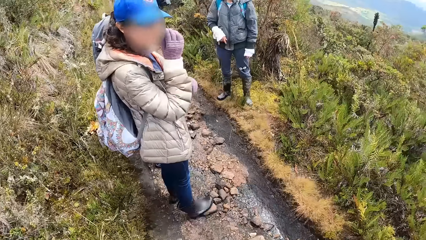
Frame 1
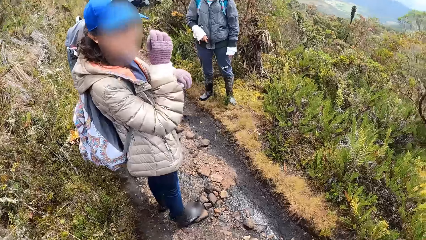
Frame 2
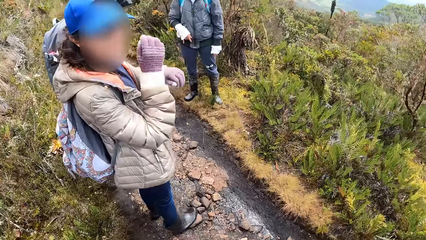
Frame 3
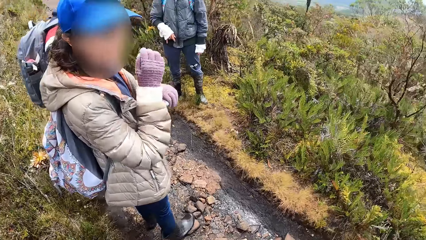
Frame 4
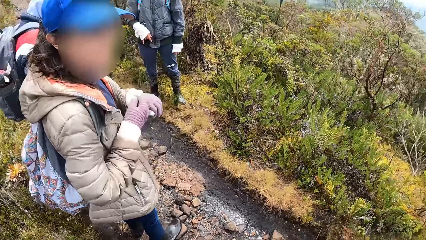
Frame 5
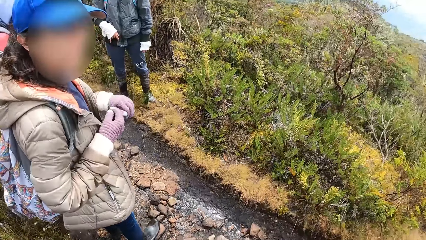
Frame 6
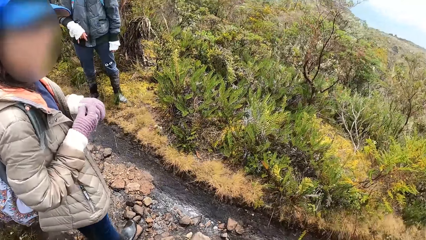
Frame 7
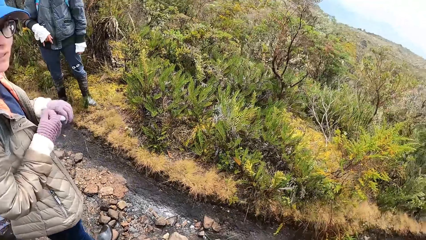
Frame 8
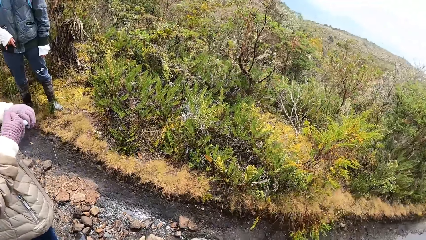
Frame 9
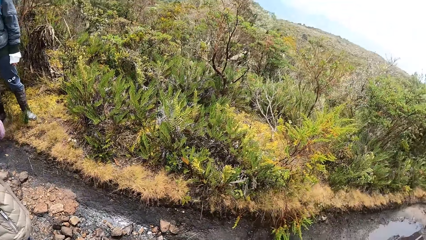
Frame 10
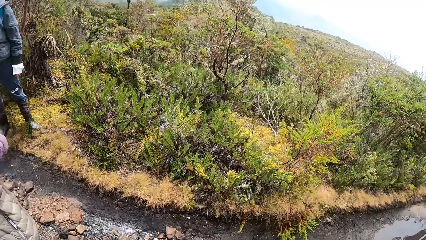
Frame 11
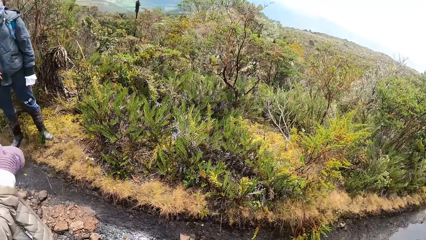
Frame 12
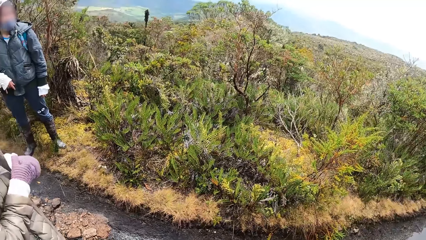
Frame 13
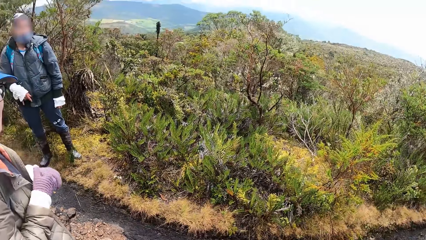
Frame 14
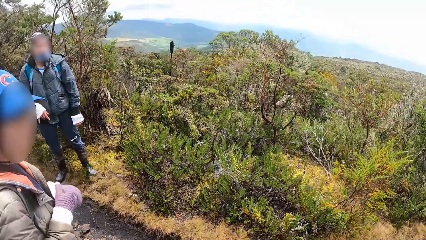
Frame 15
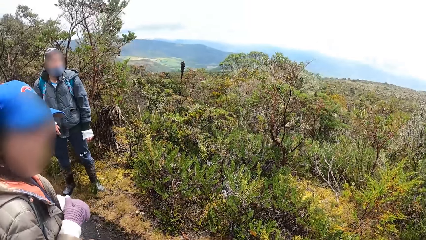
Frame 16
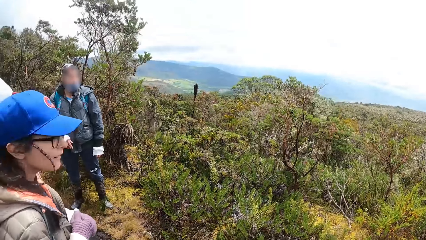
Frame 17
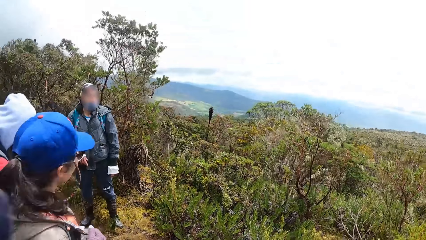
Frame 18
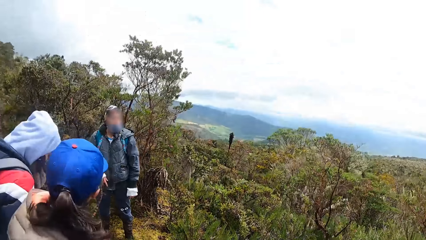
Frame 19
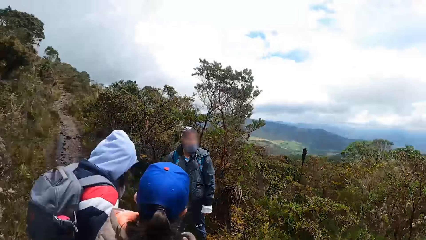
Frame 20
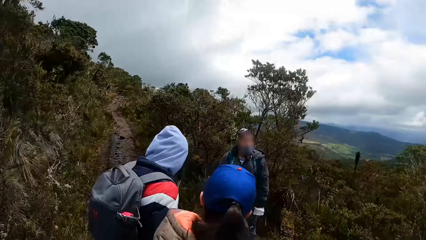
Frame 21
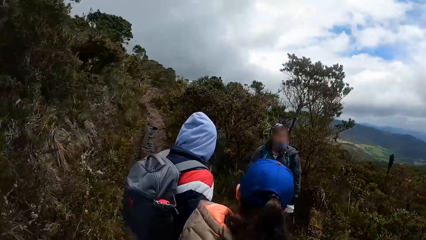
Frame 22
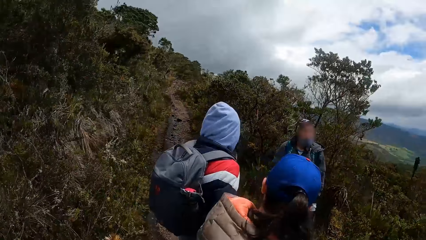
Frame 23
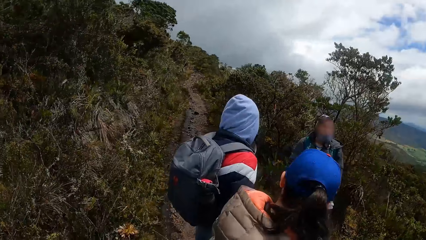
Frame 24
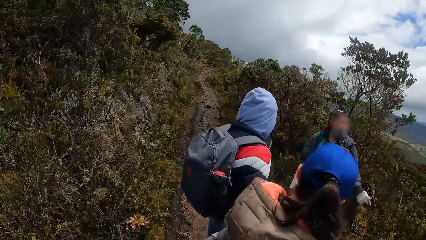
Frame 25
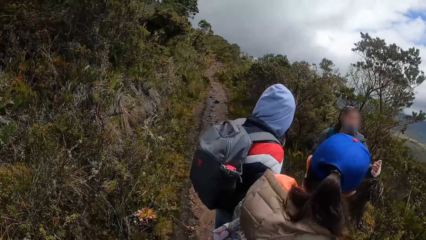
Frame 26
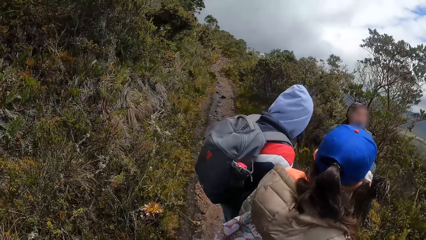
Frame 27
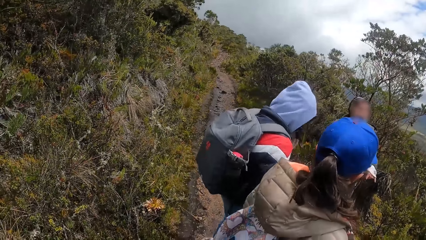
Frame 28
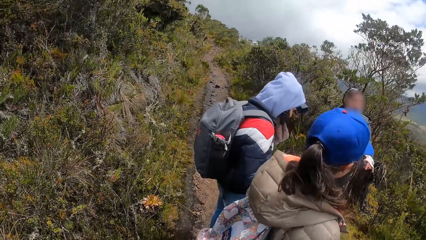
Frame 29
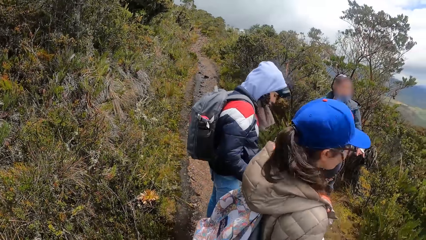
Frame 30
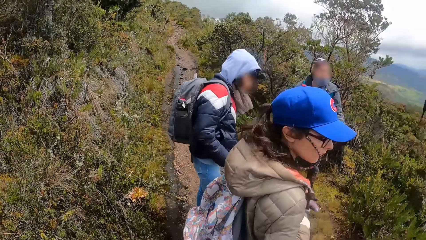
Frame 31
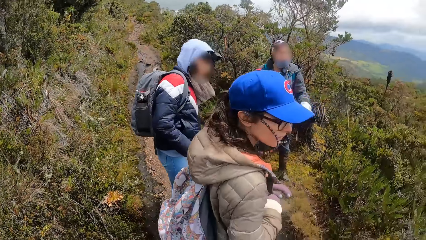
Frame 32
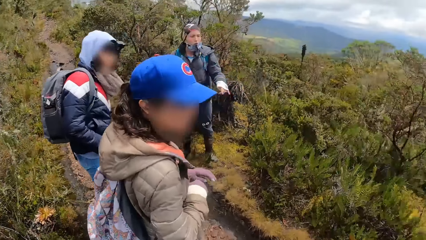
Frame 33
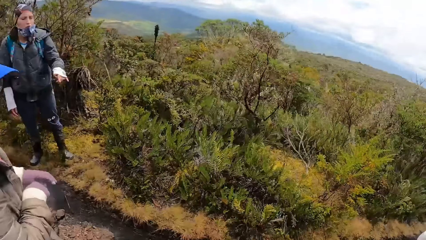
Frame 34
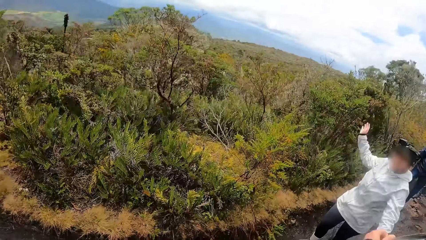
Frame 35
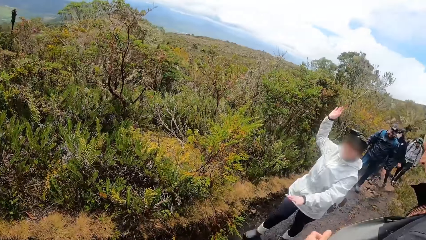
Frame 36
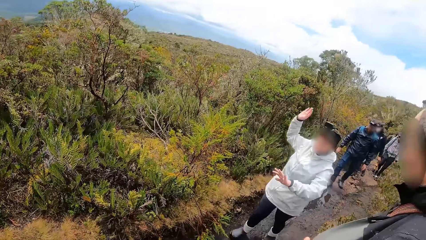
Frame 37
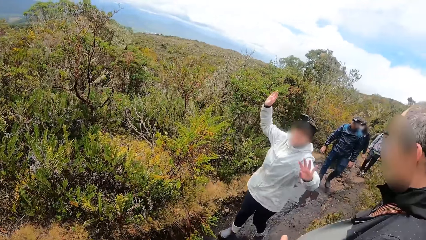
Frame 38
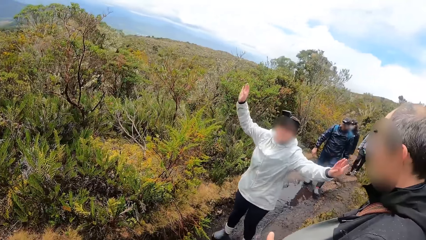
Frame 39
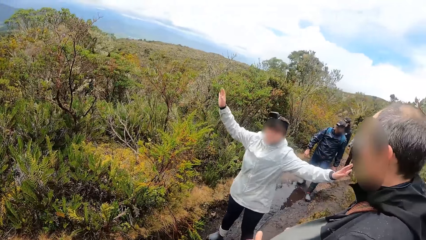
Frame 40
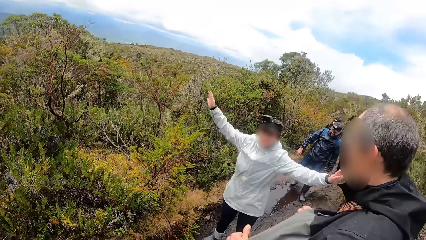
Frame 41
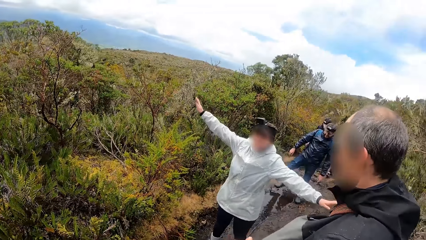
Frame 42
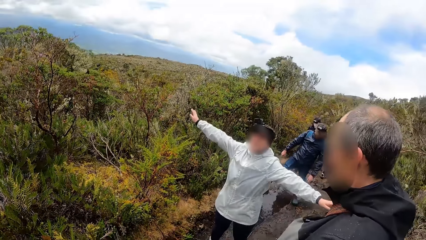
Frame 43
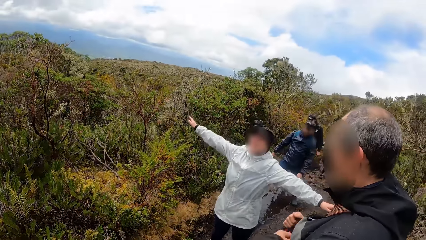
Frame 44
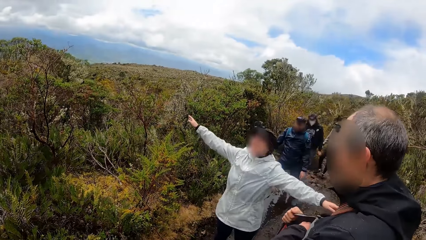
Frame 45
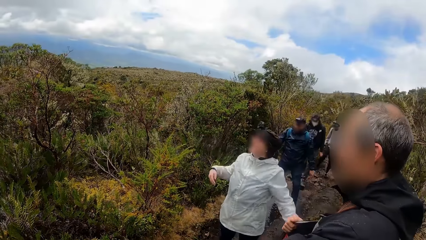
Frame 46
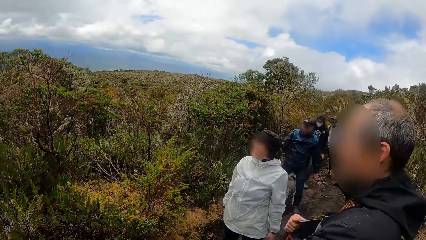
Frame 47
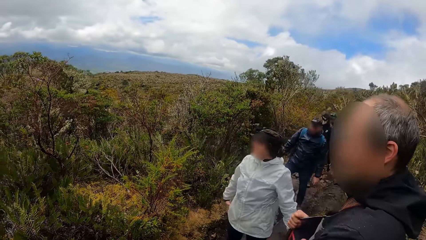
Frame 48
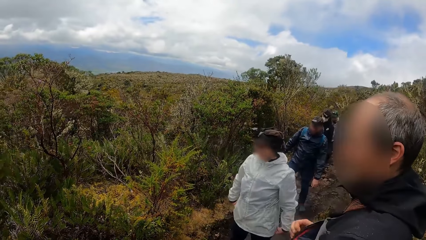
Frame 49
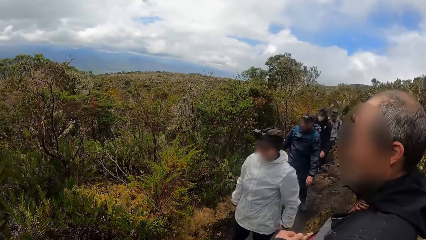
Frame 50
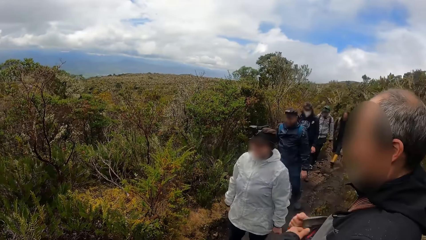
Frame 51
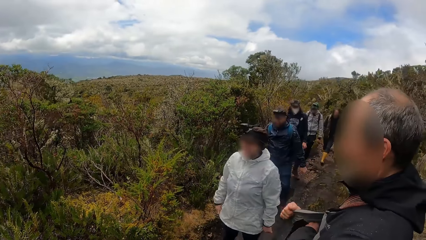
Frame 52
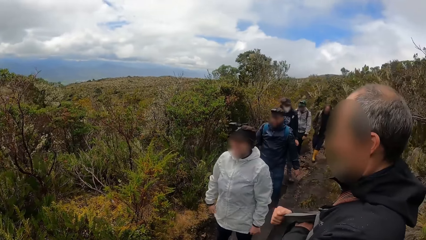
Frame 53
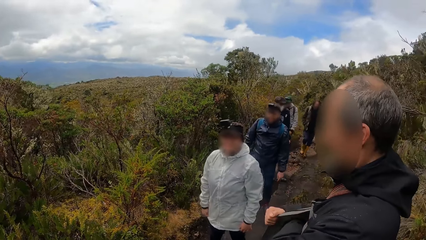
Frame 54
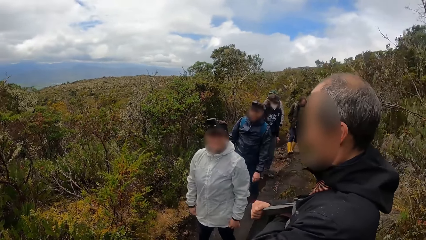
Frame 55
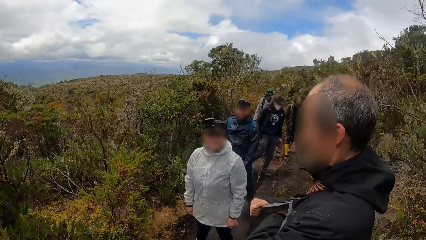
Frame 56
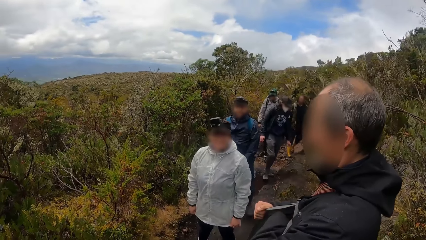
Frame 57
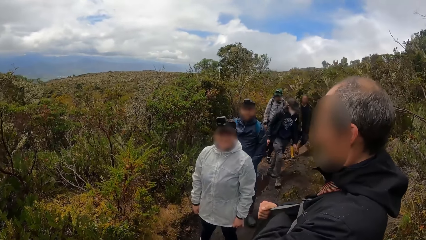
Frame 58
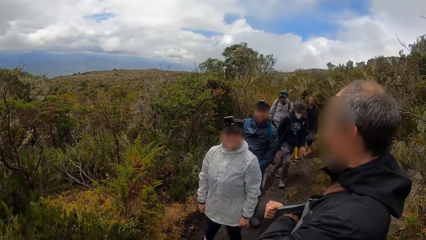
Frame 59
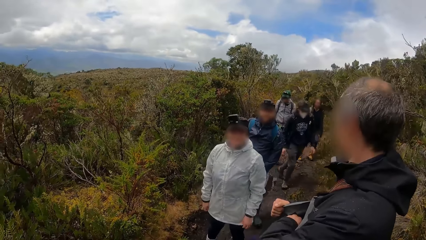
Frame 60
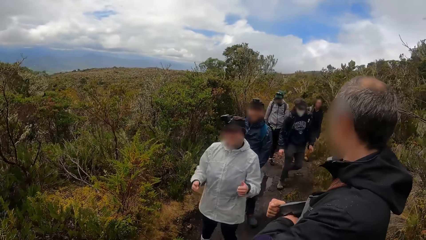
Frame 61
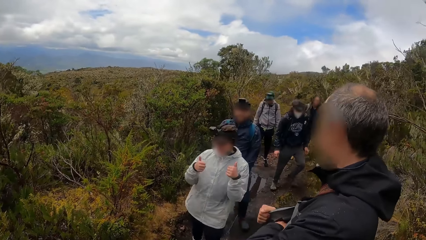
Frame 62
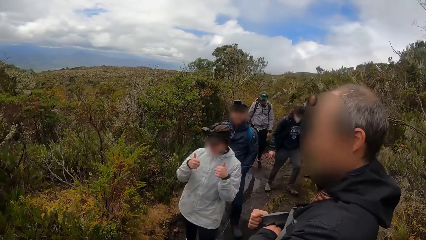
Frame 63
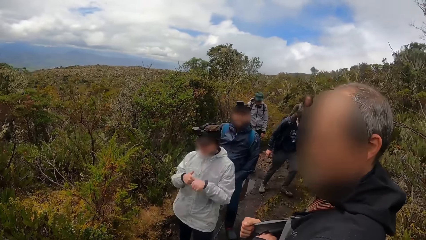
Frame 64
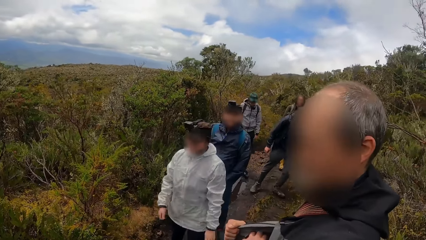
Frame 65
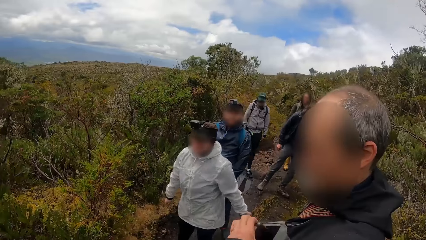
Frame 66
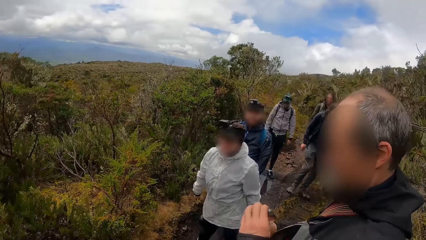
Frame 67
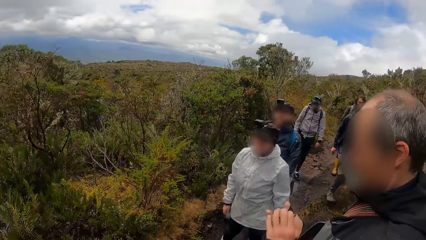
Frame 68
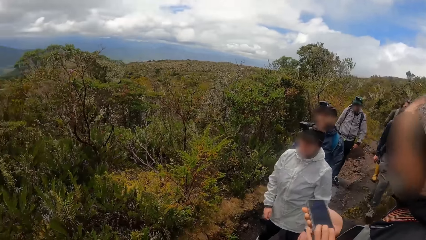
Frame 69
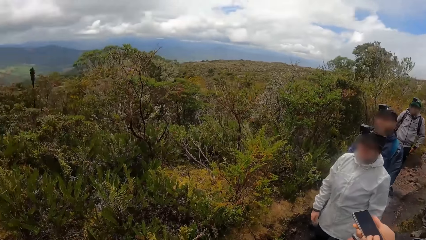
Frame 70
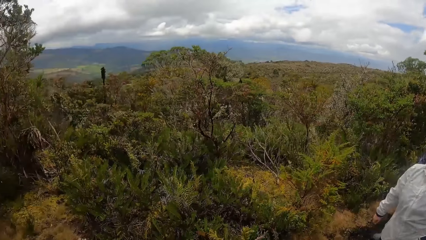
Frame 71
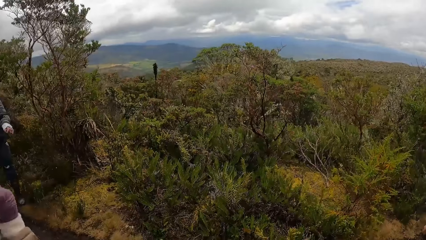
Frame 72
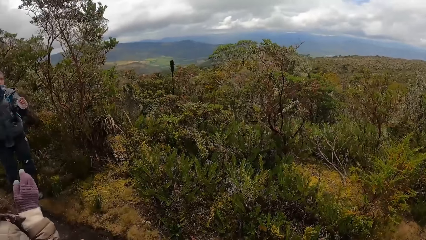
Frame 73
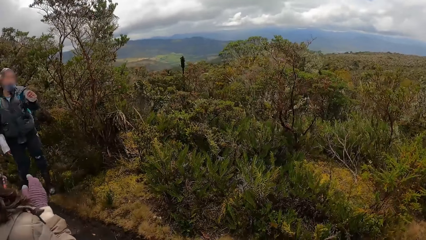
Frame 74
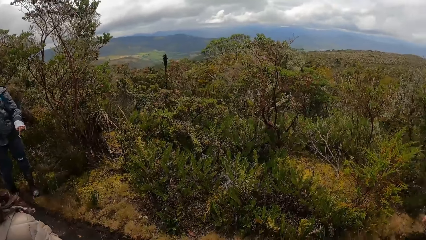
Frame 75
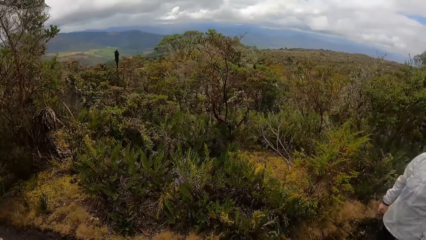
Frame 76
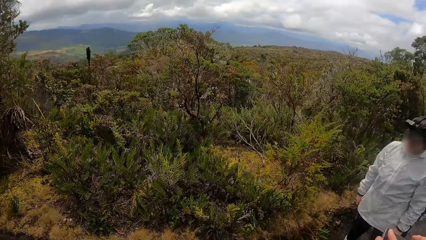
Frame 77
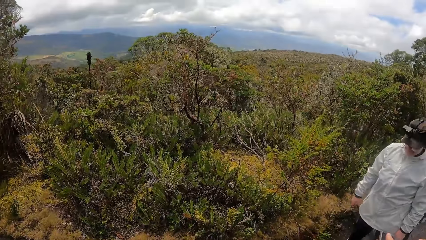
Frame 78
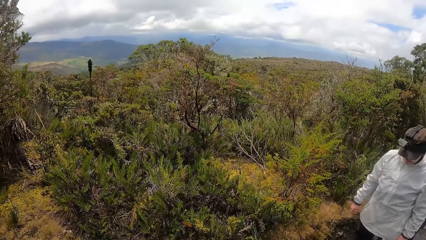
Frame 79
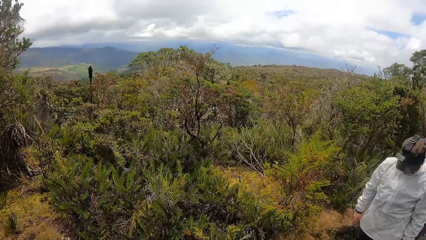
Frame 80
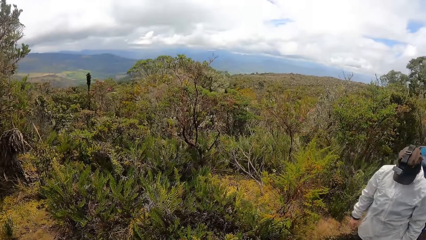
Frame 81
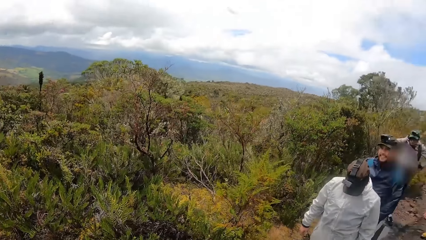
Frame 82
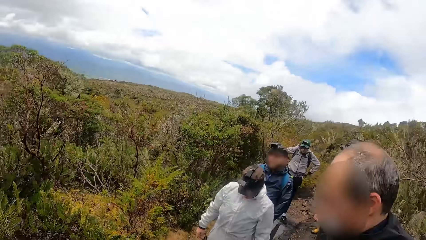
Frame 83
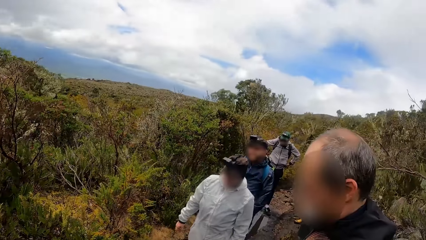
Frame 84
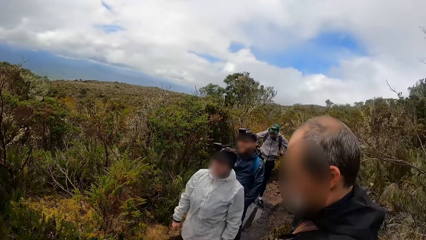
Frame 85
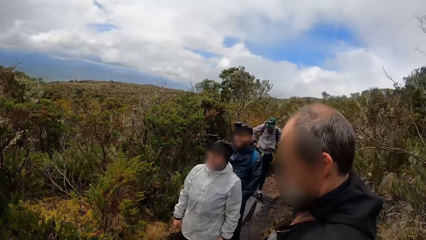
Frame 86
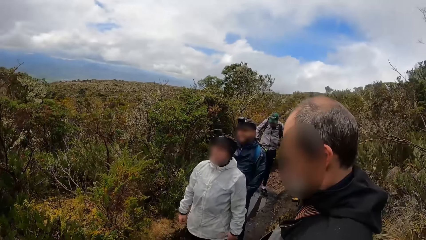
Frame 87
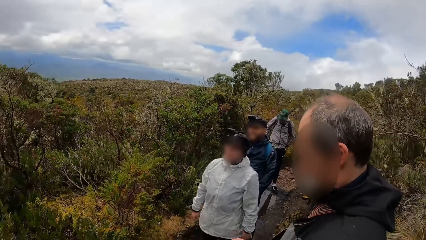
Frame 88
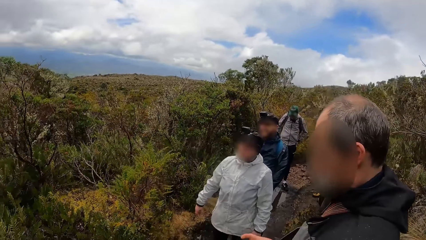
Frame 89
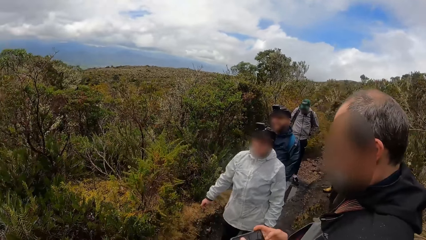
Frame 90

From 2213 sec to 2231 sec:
The camera wearer looks around. A woman talks to the camera wearer. Another woman spreads her hands. The camera wearer converses with a woman. They look around.
